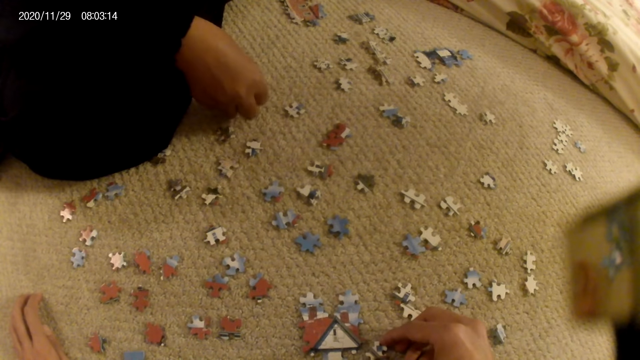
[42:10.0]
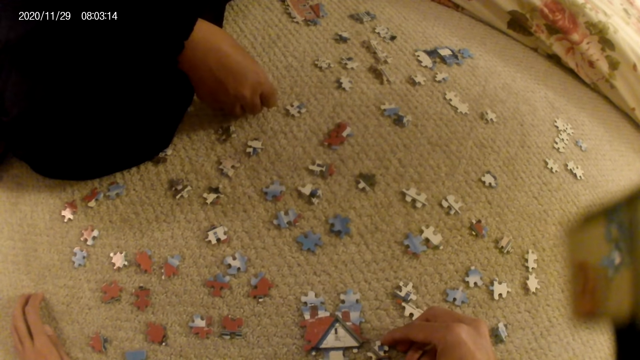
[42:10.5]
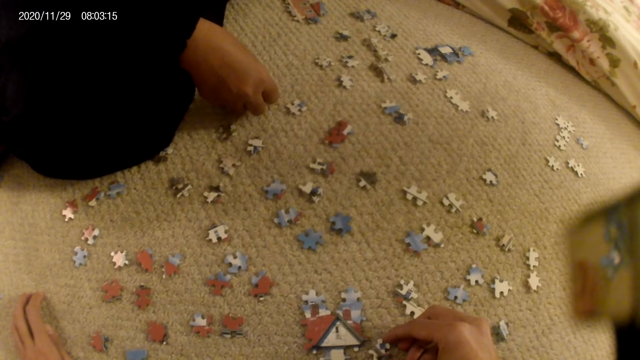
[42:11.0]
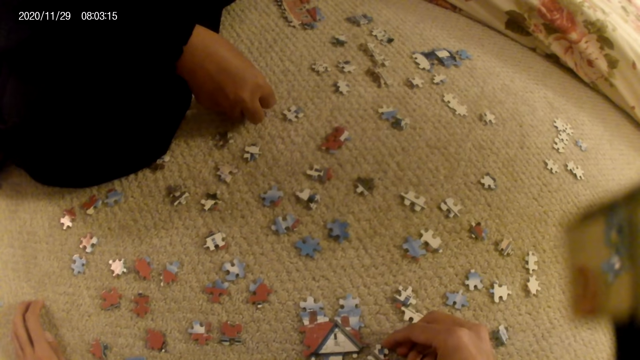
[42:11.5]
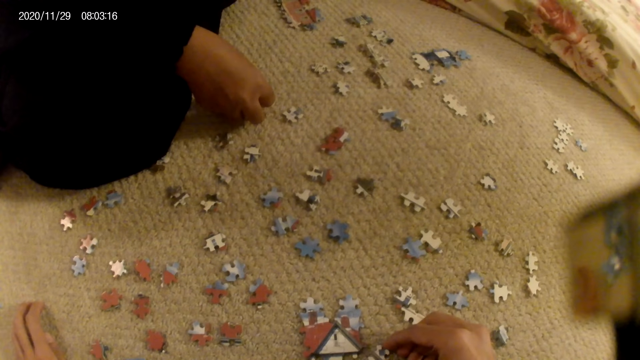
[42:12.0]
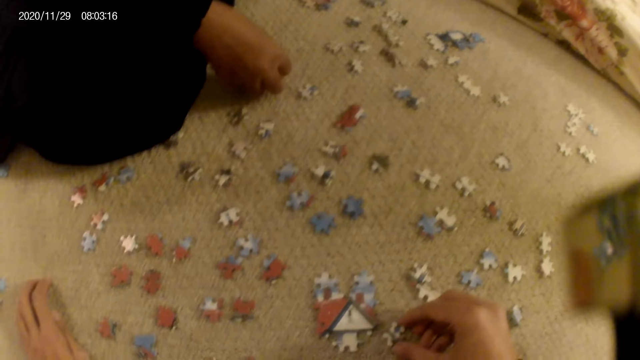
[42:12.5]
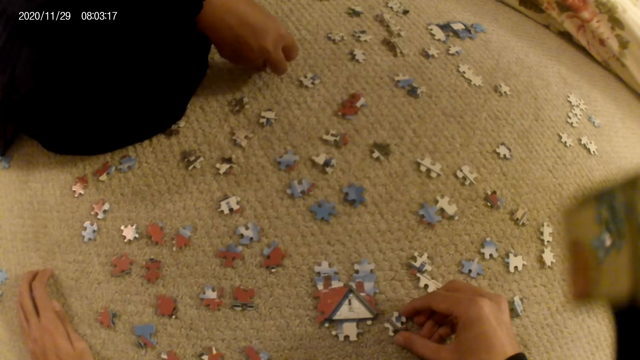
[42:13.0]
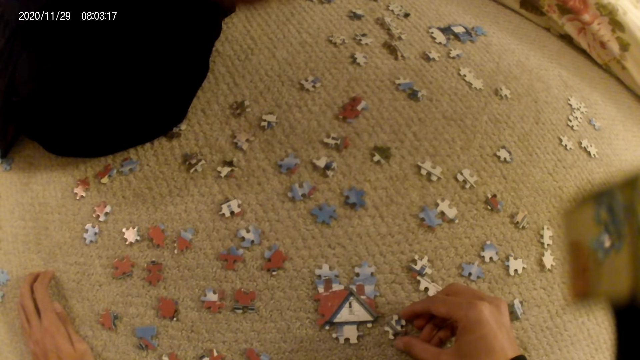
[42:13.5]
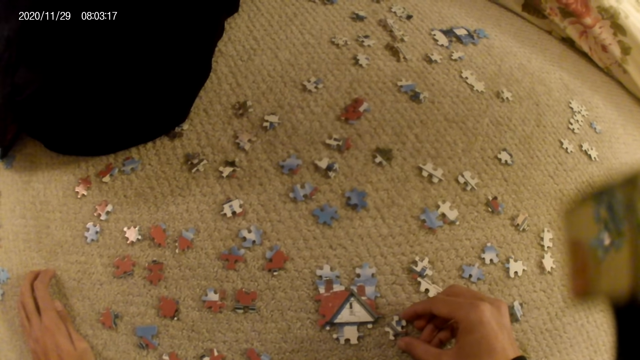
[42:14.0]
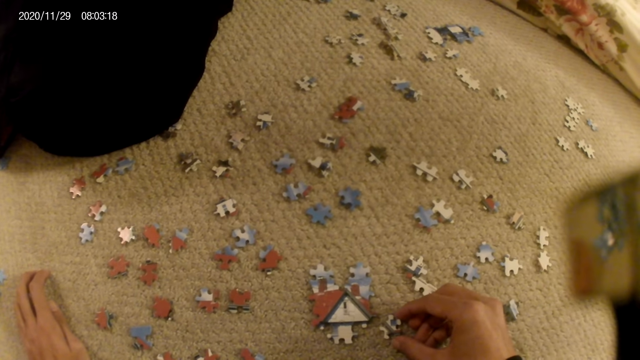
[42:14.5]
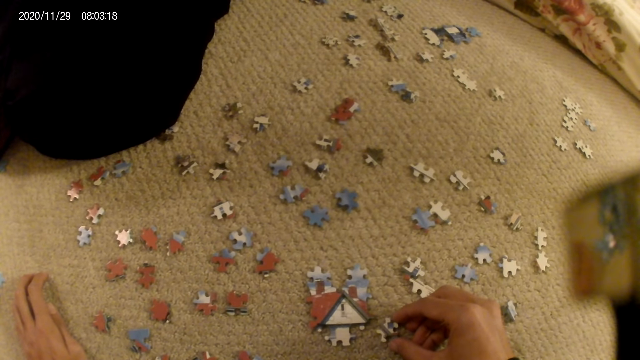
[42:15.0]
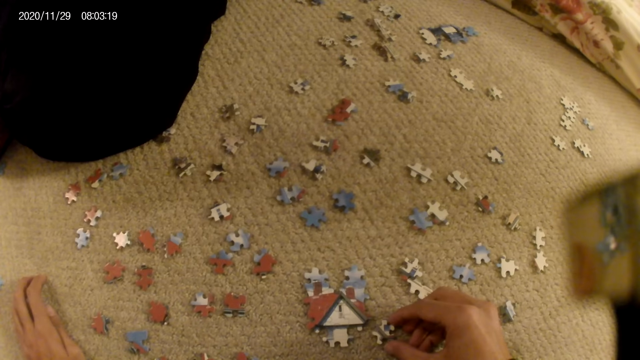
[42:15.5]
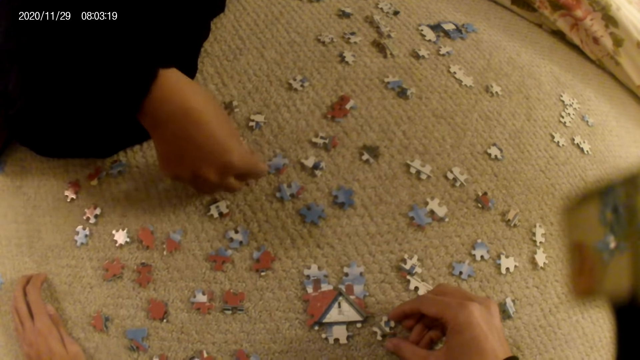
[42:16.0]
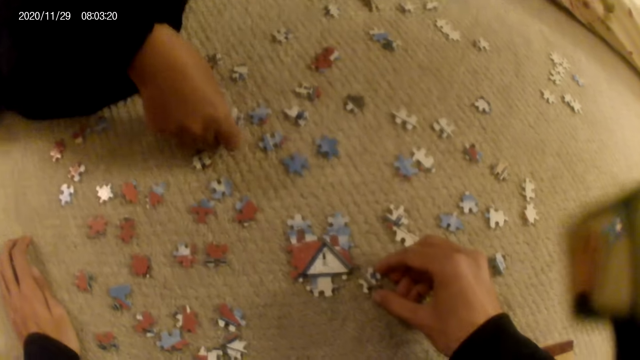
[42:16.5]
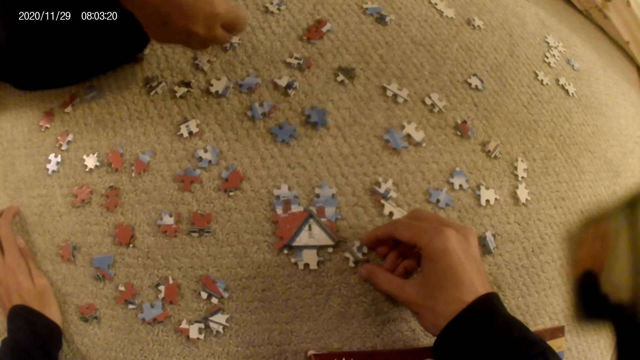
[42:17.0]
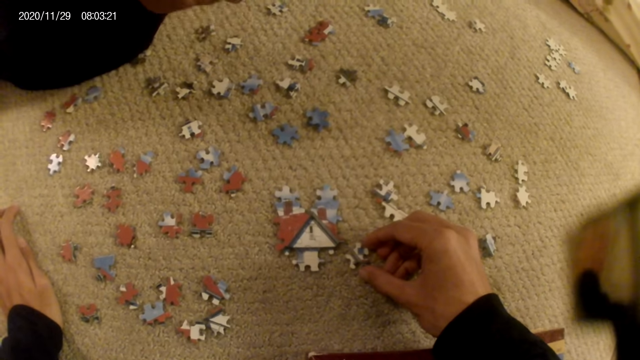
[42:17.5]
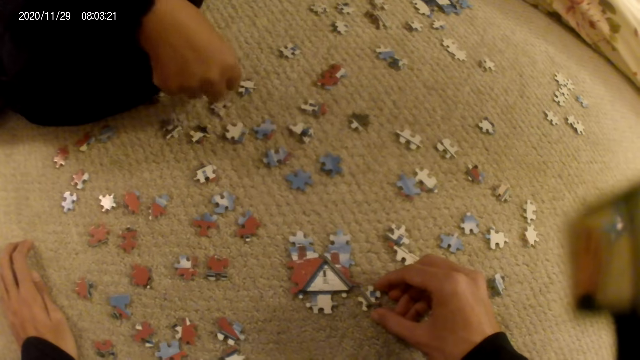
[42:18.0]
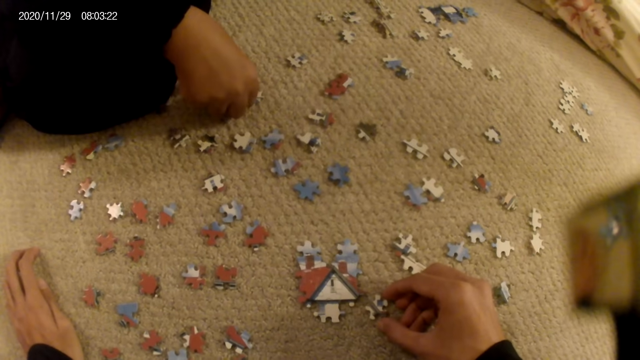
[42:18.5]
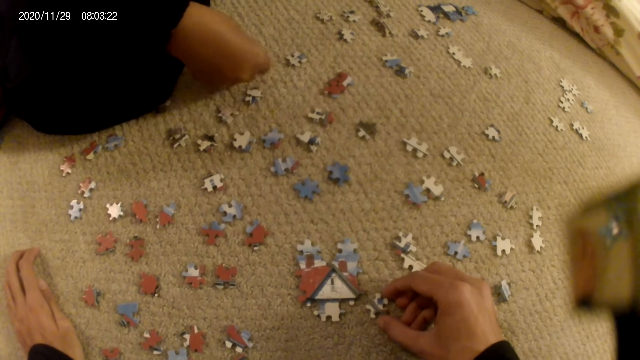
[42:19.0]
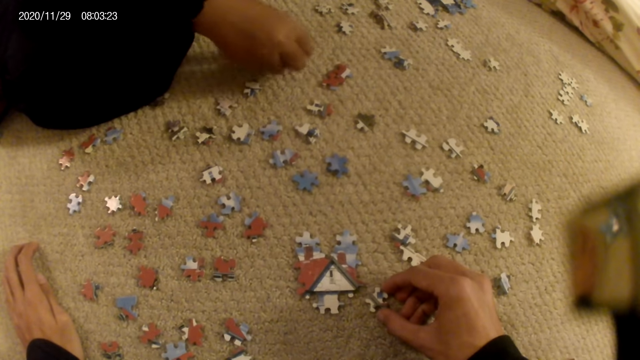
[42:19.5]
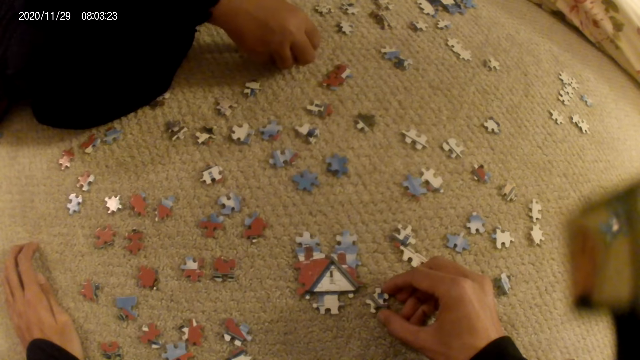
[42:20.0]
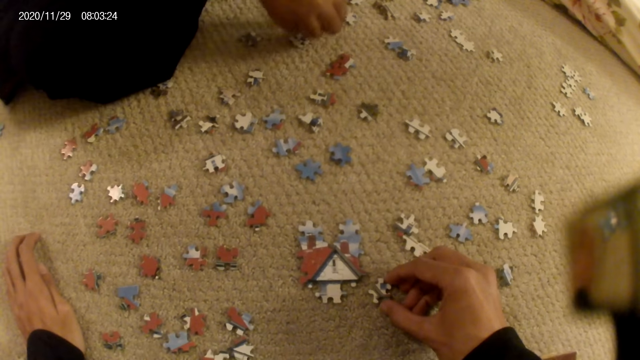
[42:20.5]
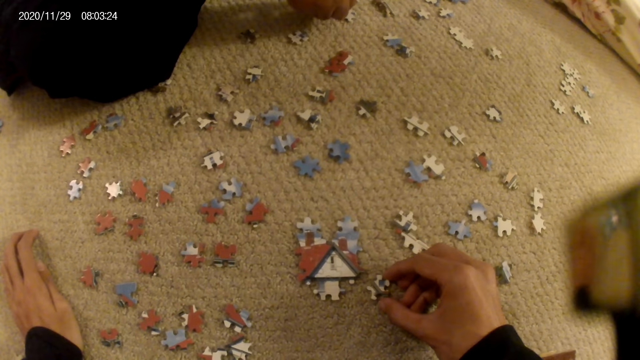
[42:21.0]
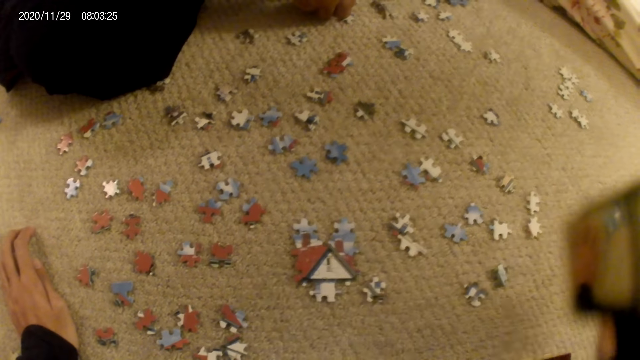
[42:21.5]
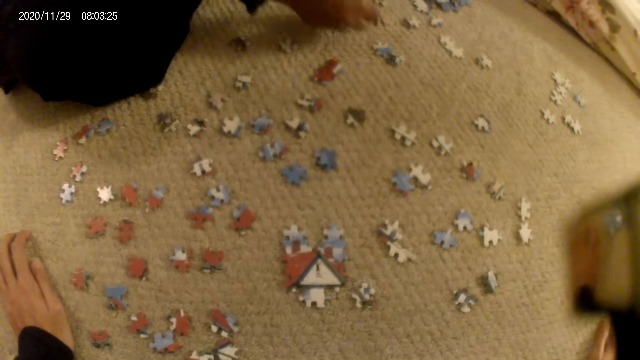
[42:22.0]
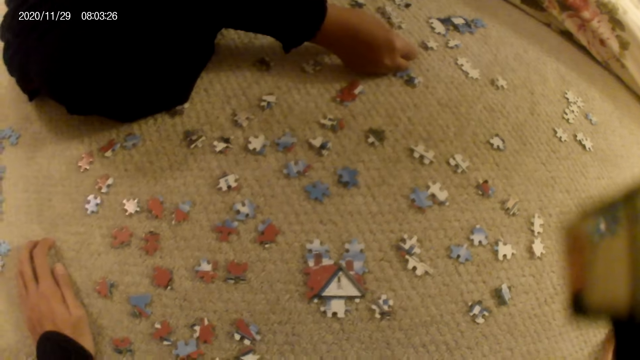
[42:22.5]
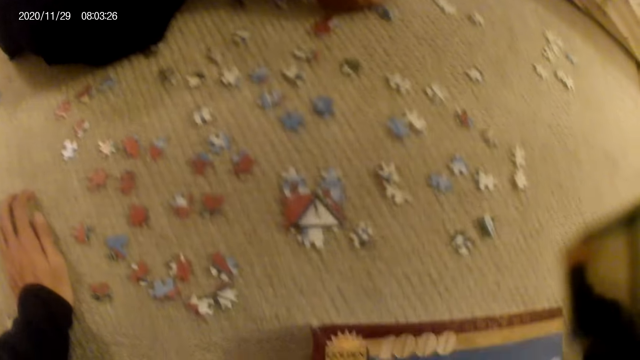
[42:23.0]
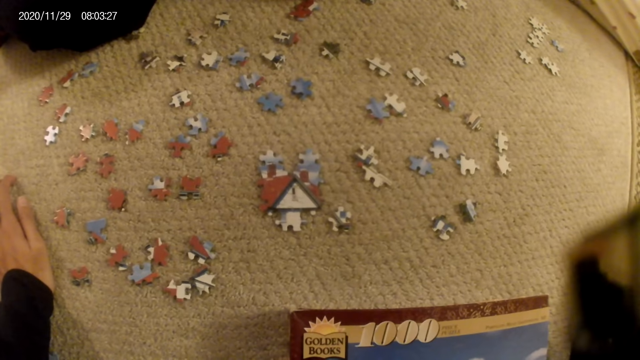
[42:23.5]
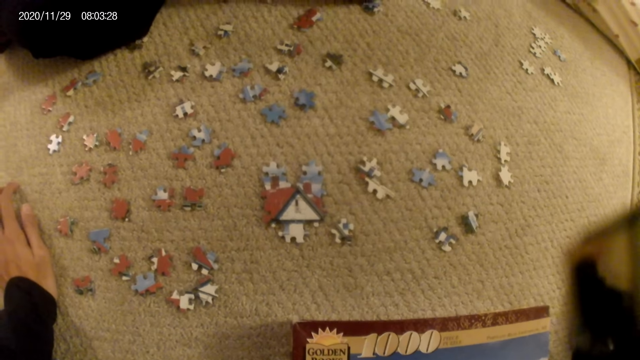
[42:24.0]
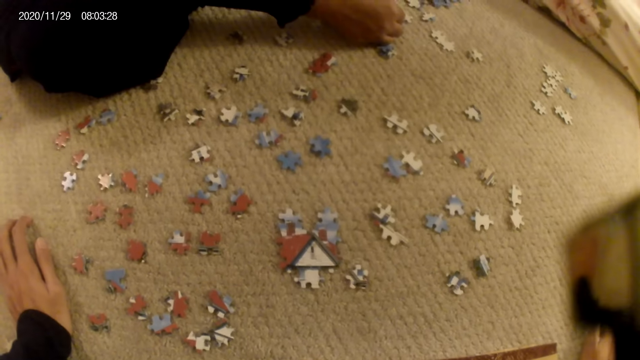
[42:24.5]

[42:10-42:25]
The lady stares at the puzzle piece. The lady lifts the puzzle piece. The lady stares at the puzzle piece. The lady places the puzzle piece on the floor. The lady stares at the puzzle pieces on the floor. The lady moves a puzzle piece on the floor. The lady touches the puzzle pieces. The lady picks up a puzzle piece. The camera wearer unhands the puzzle piece. They place the hand on the floor. The lady joins the puzzle piece in the puzzle structure. The camera wearer stares at the puzzle structure.

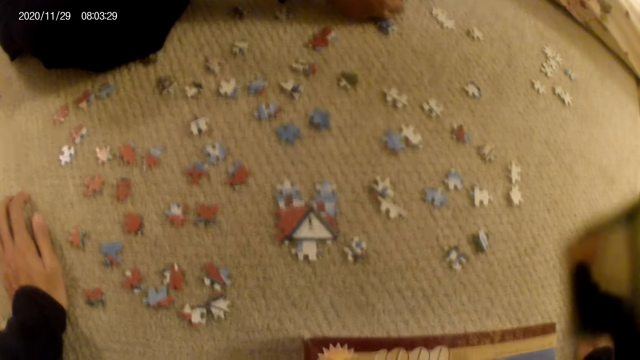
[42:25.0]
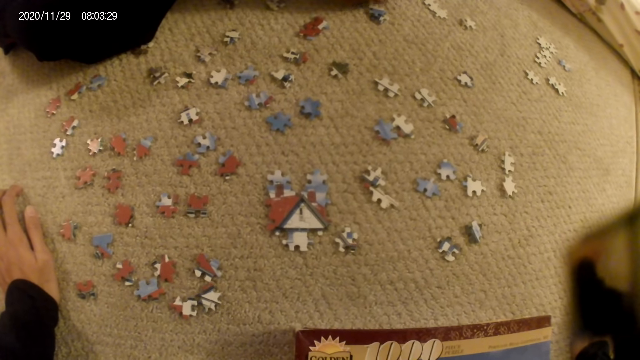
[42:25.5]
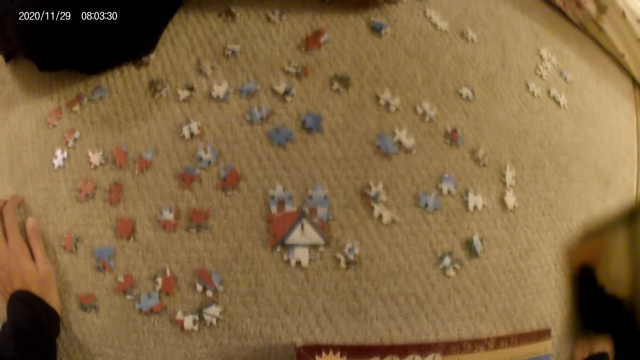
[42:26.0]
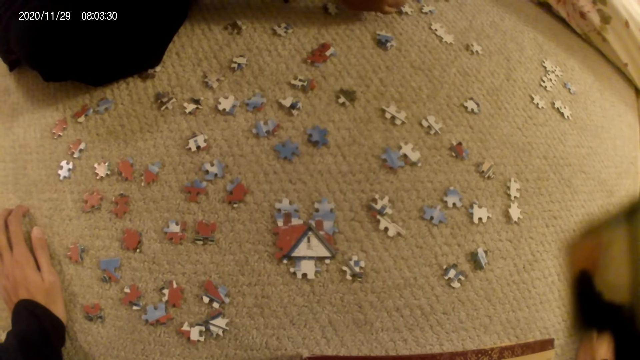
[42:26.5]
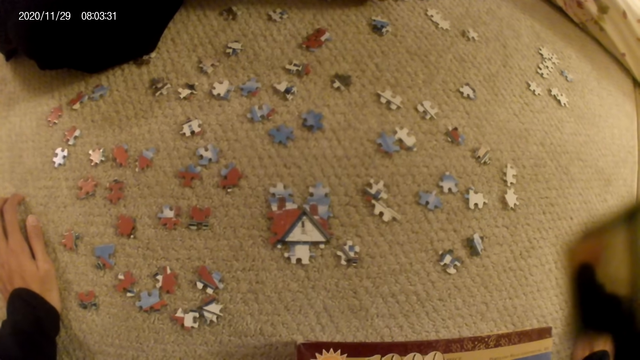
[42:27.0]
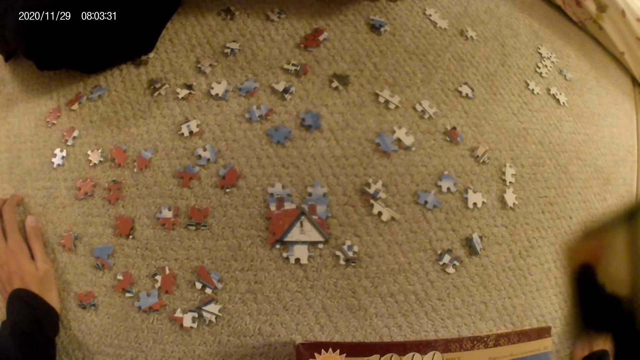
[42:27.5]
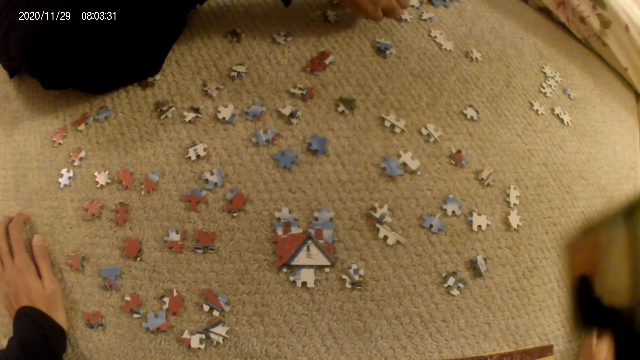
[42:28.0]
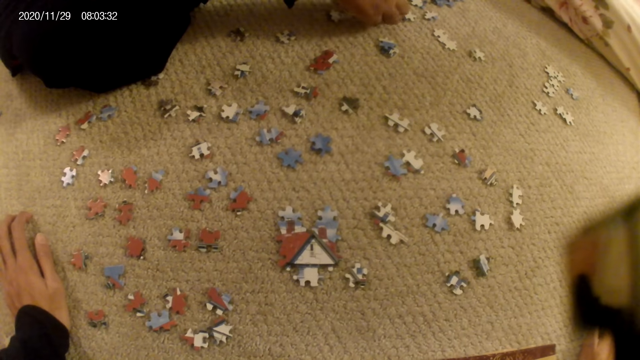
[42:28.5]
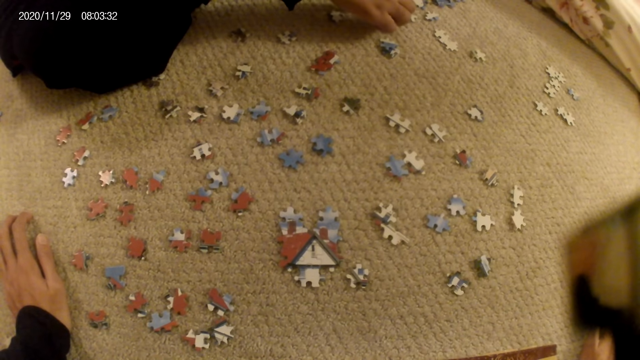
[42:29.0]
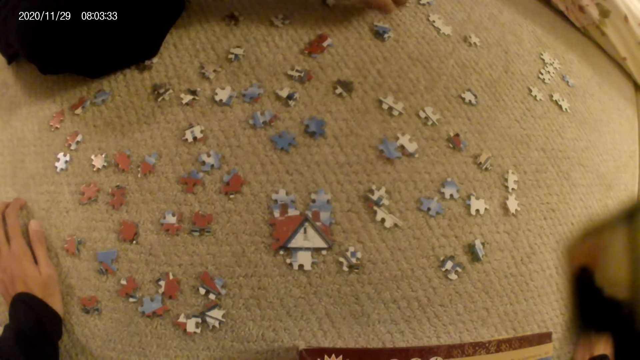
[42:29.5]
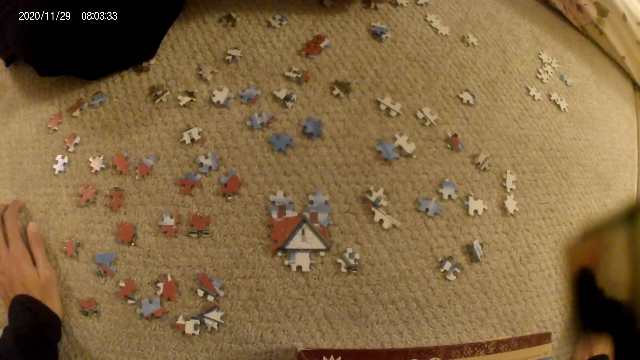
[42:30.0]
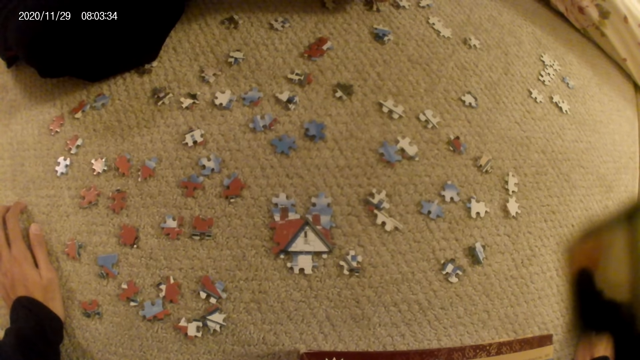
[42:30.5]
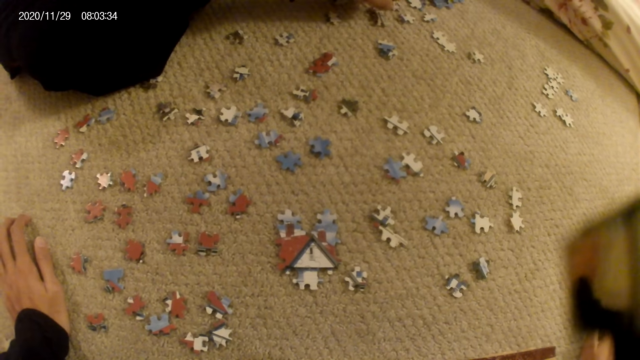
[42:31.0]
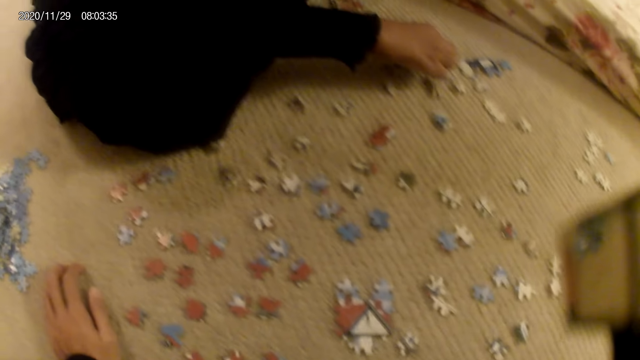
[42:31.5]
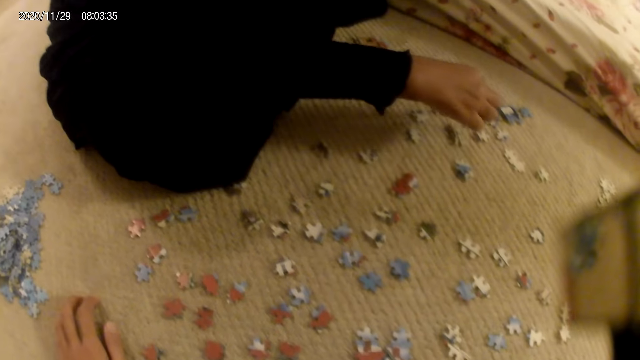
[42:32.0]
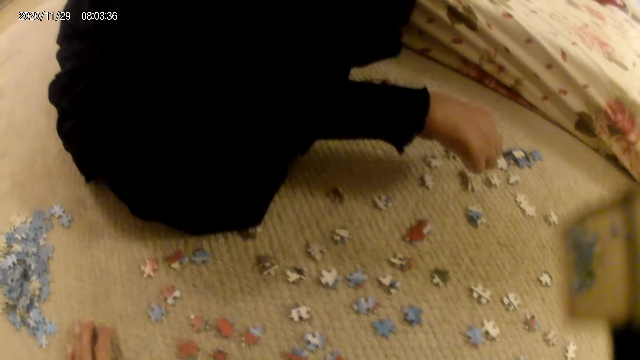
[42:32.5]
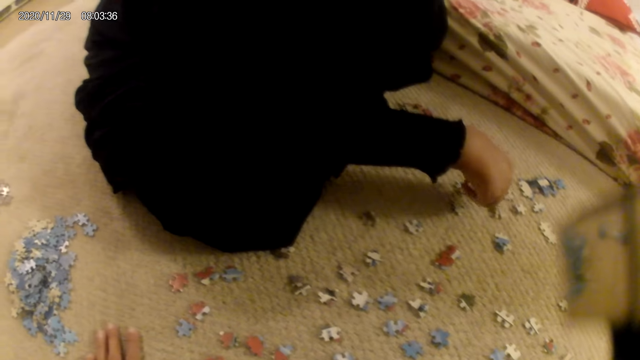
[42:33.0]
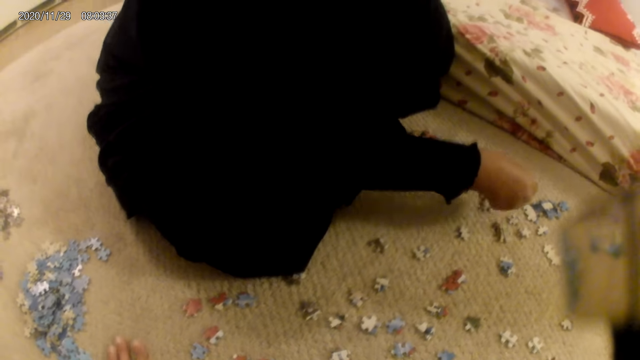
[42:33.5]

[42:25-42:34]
The camera wearer stares at the puzzle pieces on the floor. The lady picks up a puzzle piece.
